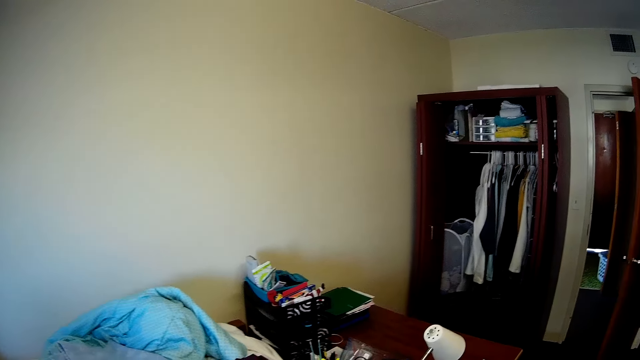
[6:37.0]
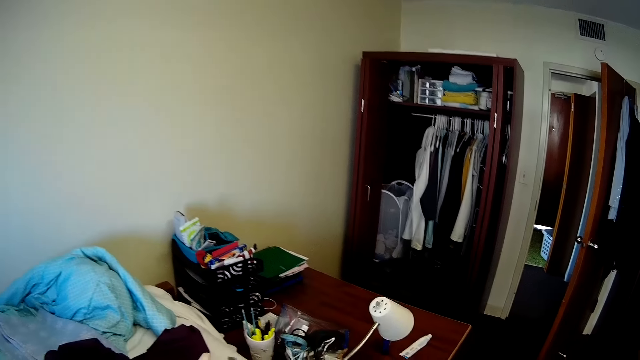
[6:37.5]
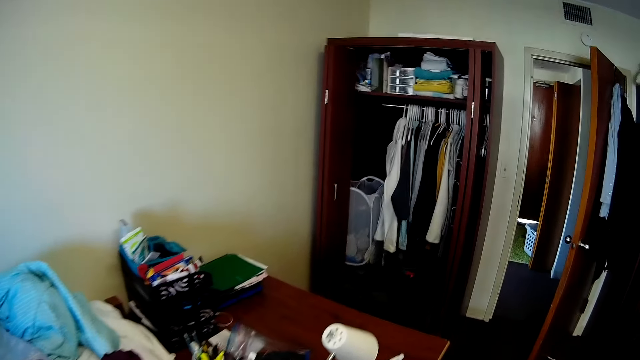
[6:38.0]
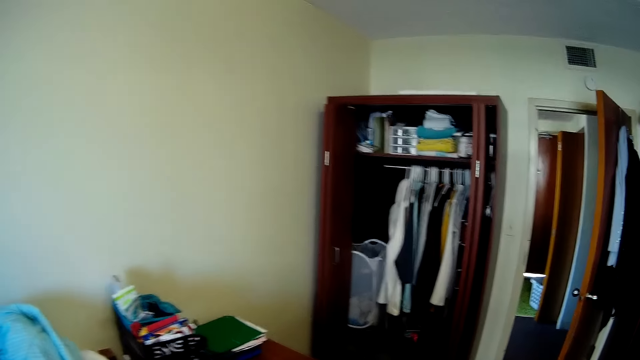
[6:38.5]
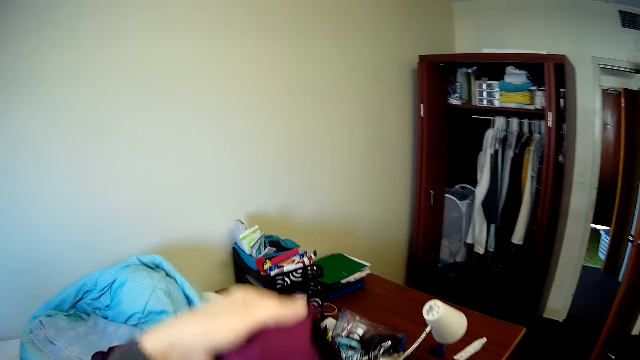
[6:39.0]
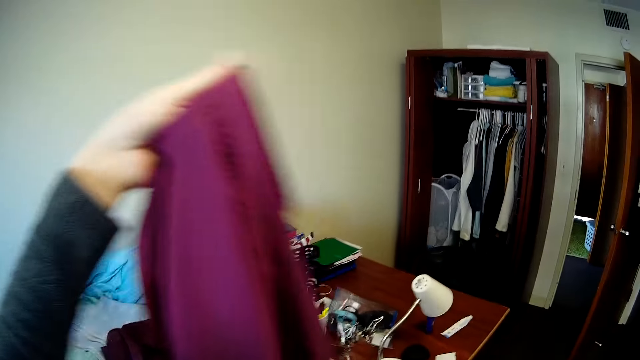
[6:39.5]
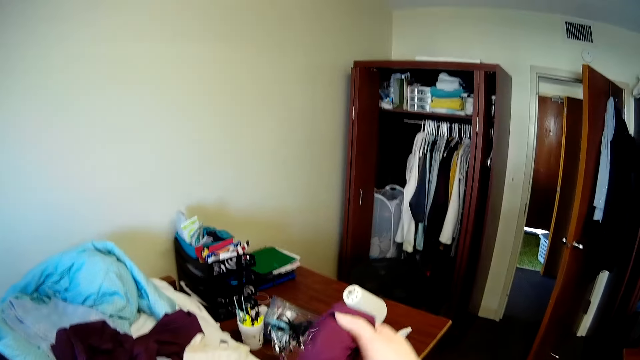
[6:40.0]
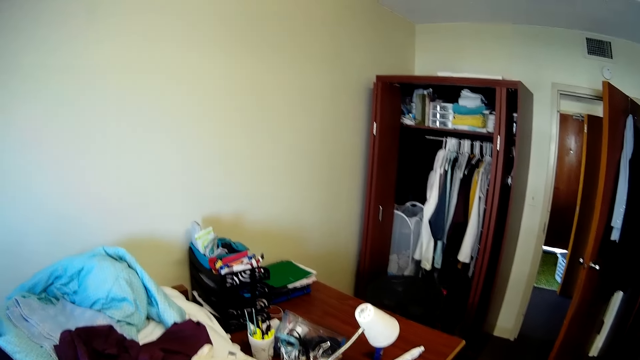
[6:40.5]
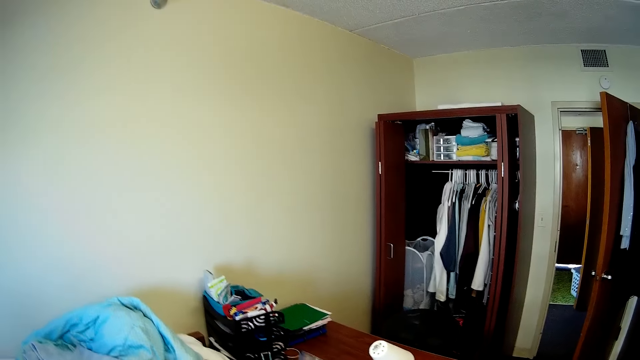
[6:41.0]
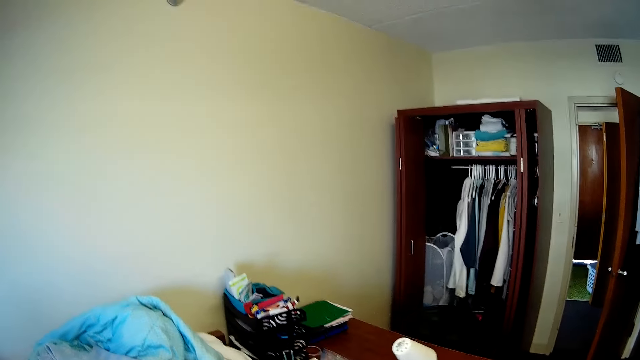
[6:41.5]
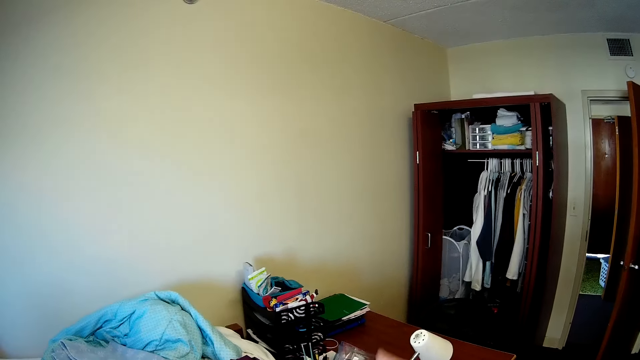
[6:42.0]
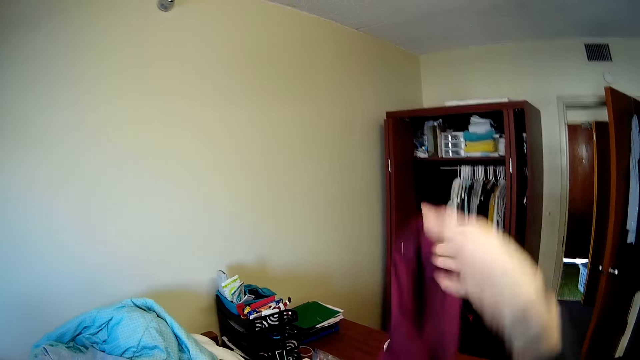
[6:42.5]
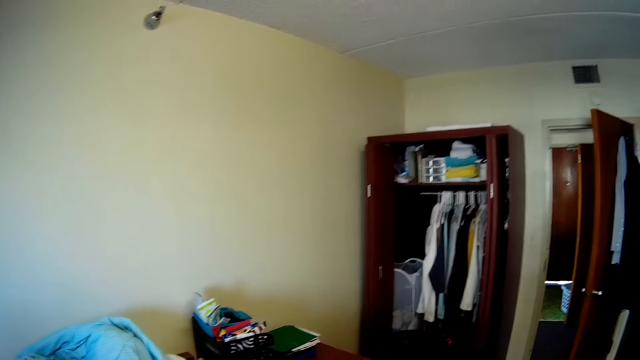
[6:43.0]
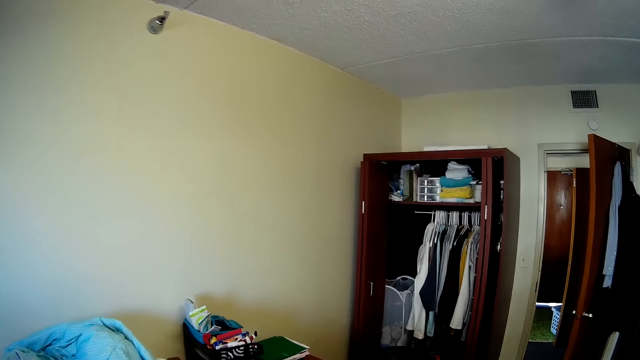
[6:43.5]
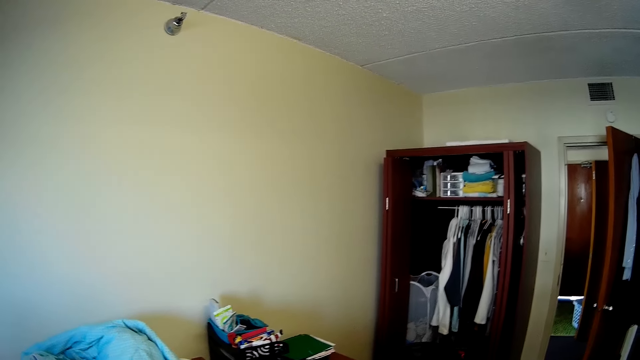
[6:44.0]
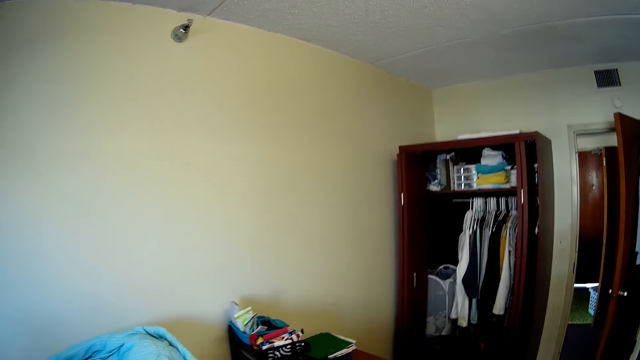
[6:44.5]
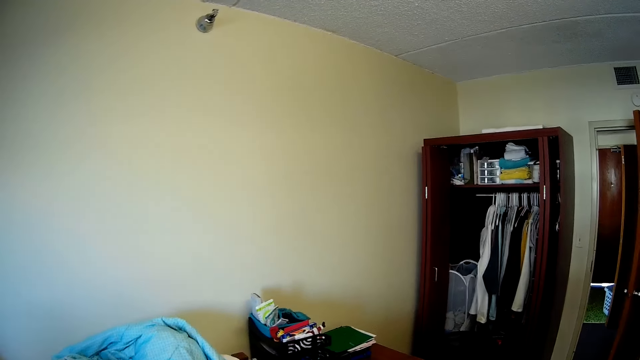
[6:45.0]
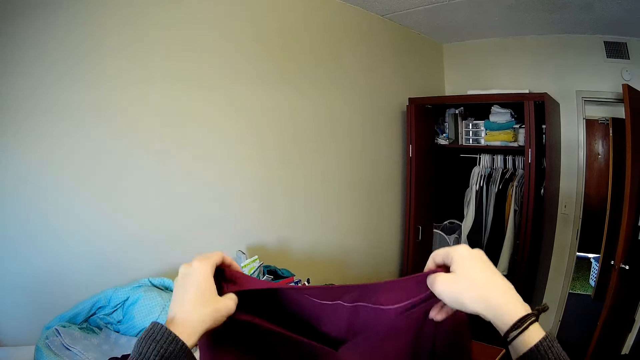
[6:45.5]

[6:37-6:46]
The camera wearer looks around. They walk to the cabinet. They lift up a cloth.

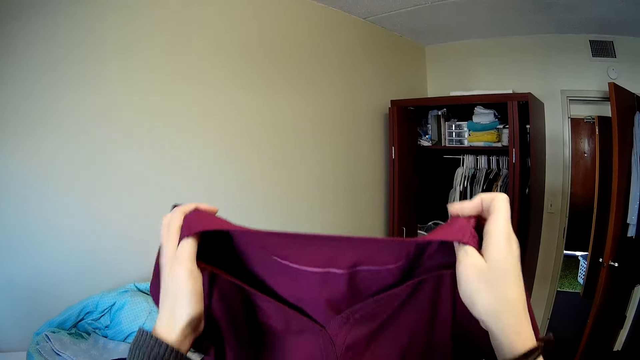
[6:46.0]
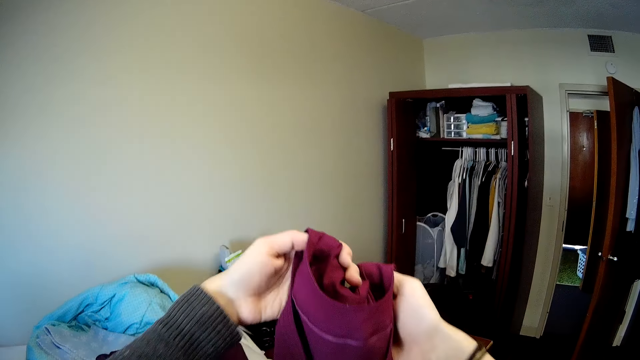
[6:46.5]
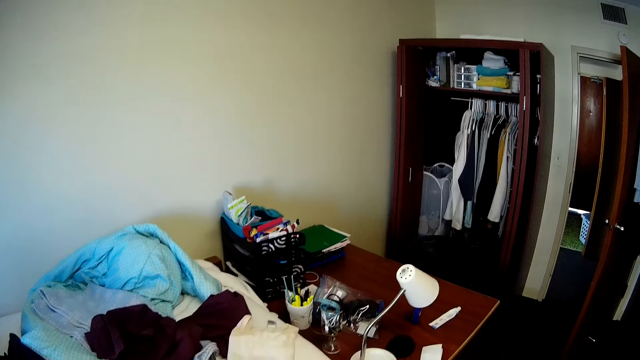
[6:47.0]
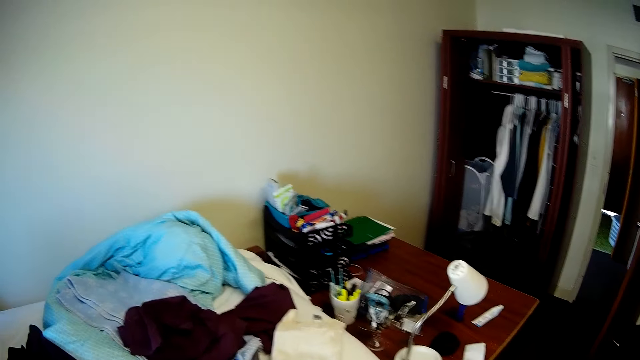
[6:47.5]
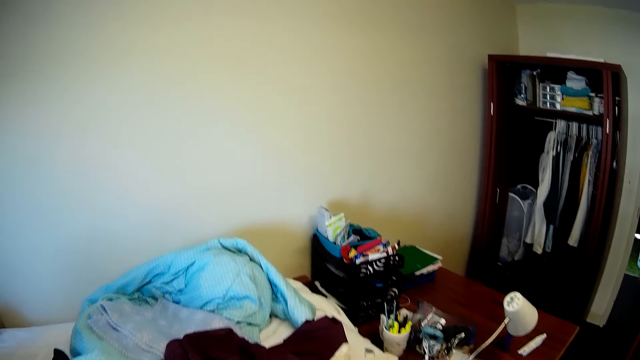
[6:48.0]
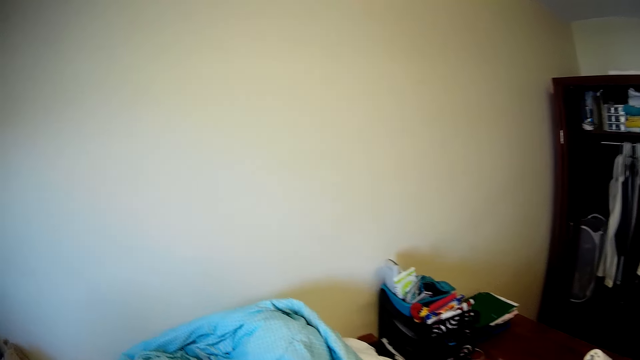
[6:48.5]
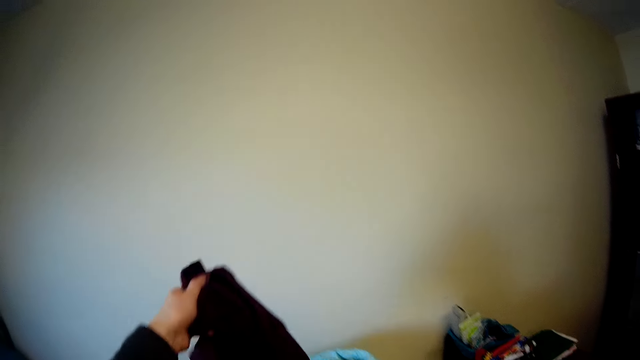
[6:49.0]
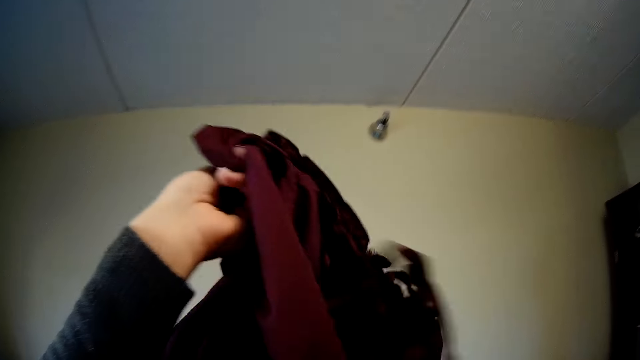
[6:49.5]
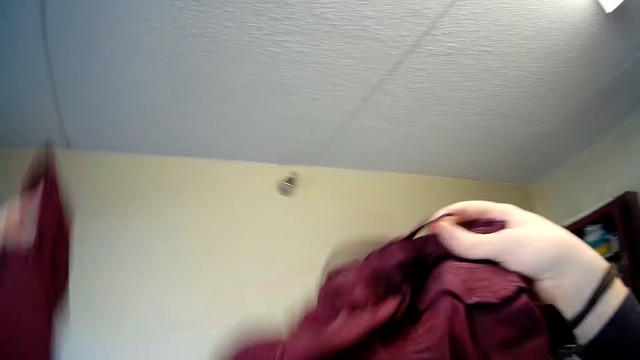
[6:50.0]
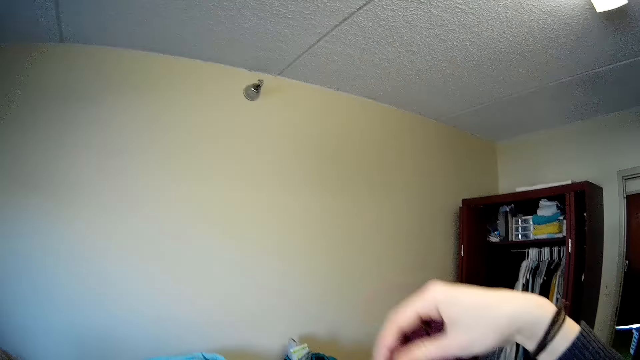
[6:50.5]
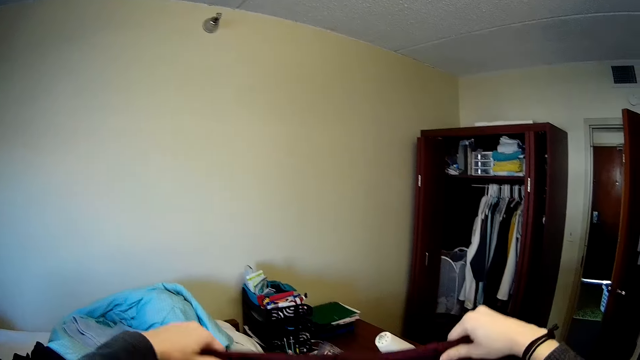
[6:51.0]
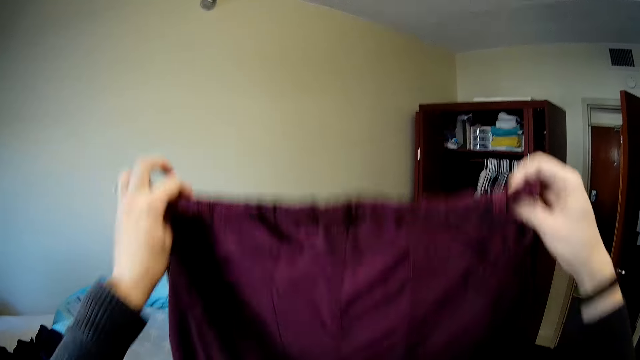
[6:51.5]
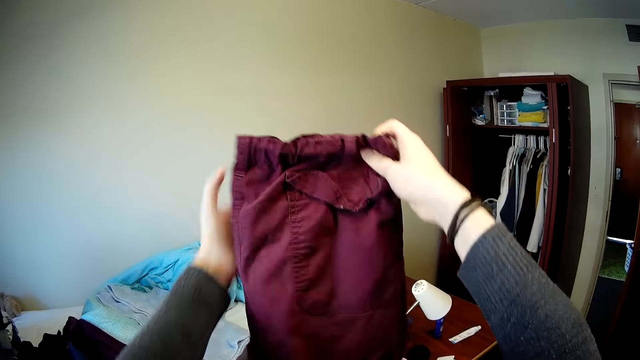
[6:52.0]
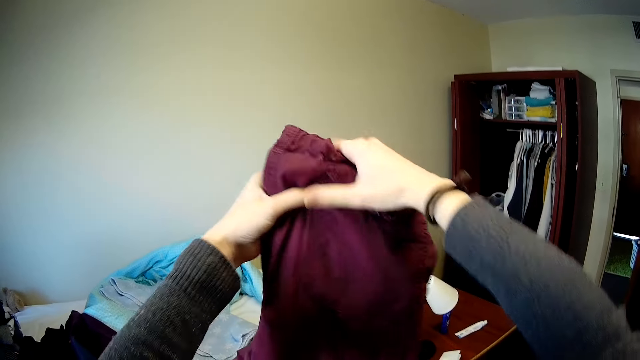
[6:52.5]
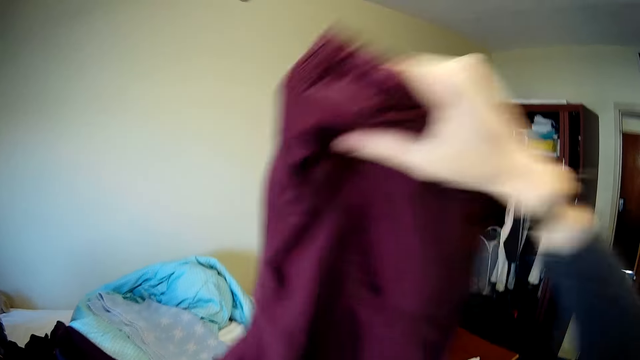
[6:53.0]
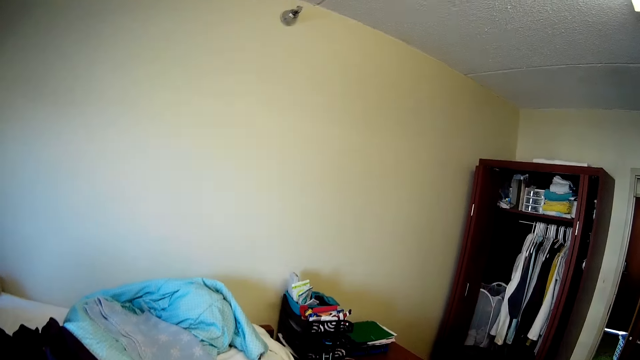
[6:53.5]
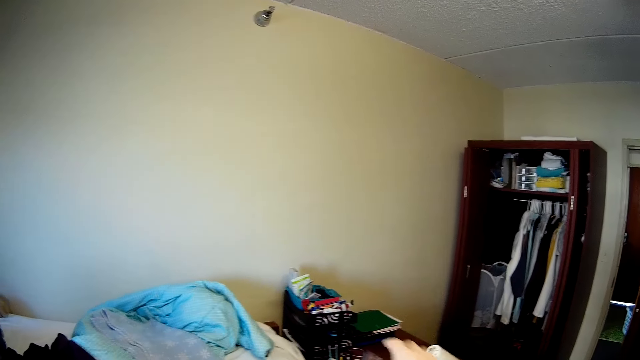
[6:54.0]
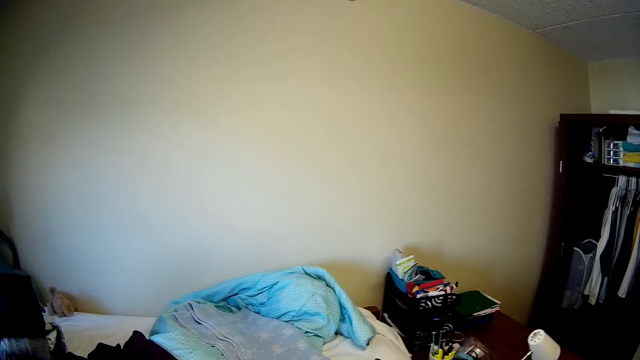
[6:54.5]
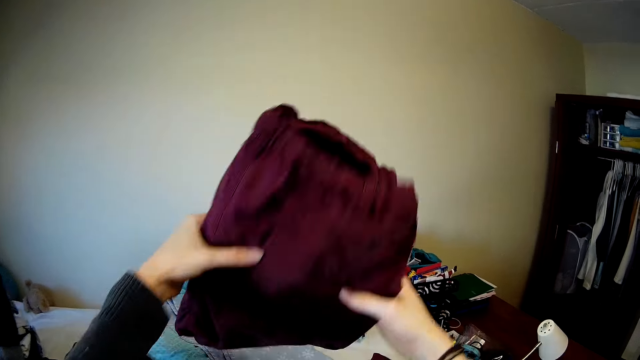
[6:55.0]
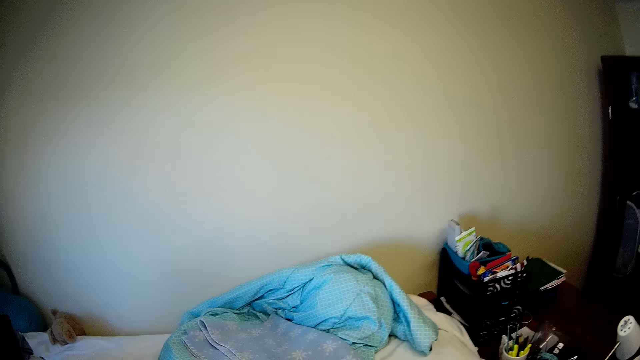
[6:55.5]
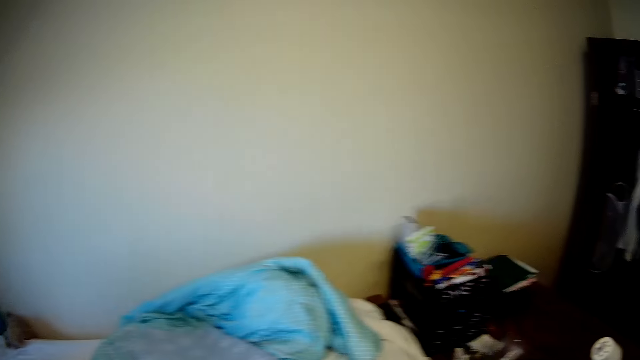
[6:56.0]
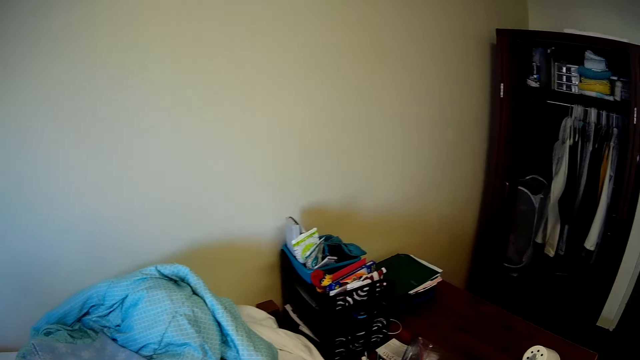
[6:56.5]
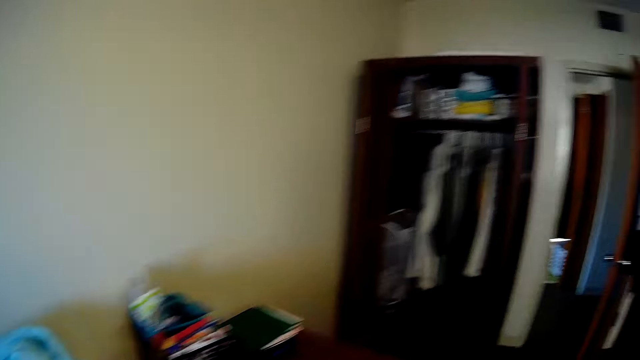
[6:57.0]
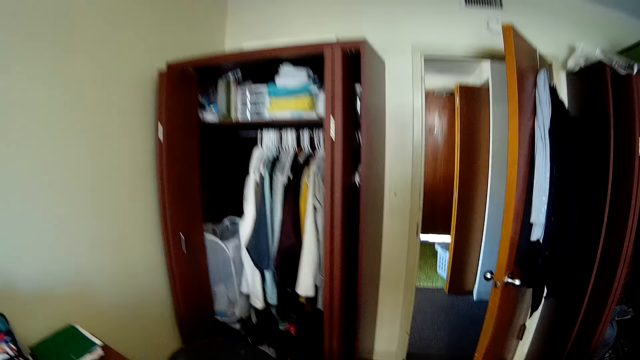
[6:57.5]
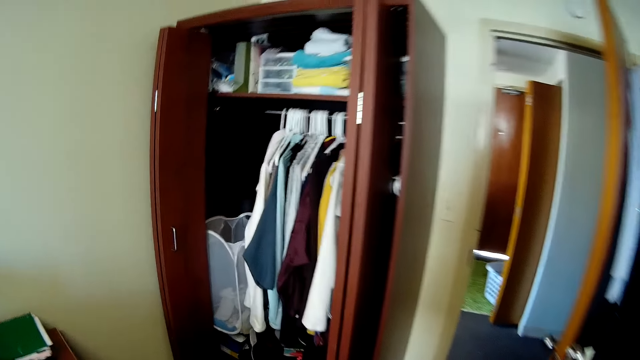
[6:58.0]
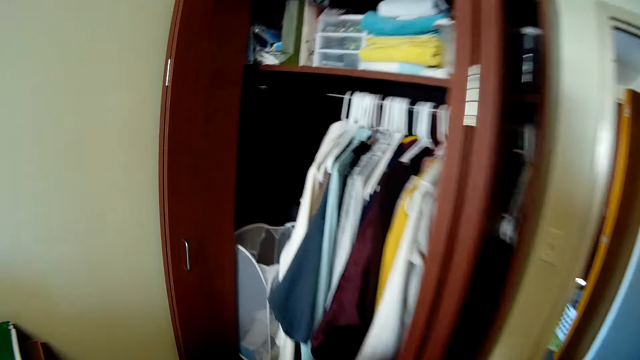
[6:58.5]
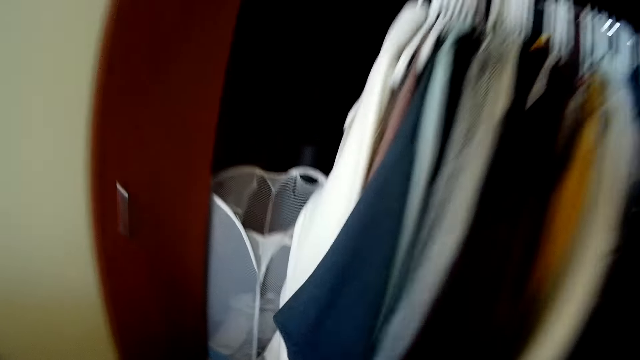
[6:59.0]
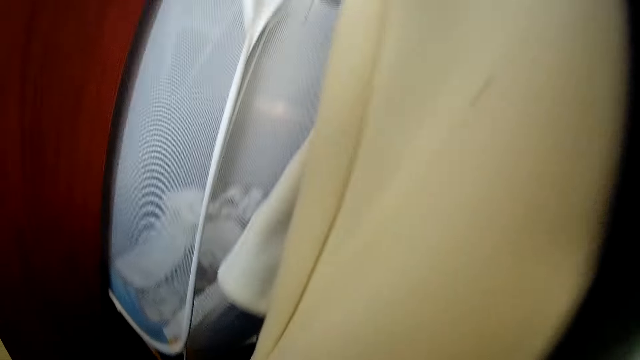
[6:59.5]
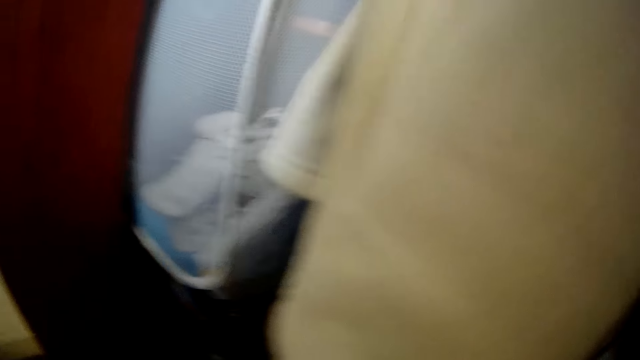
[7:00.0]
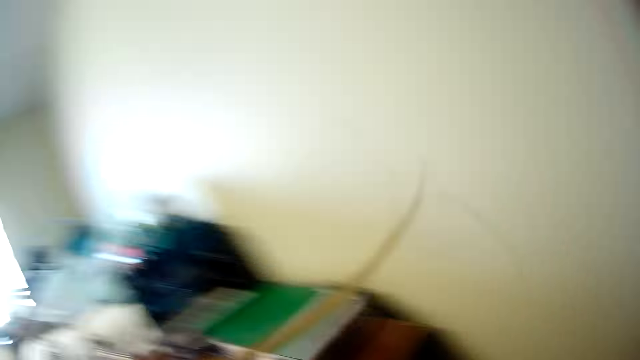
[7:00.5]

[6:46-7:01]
The camera wearer folds a cloth. They lift up the cloth. They fold the cloth. They look around. They walk to the cabinet.
